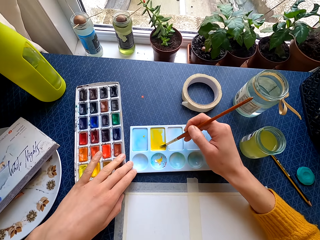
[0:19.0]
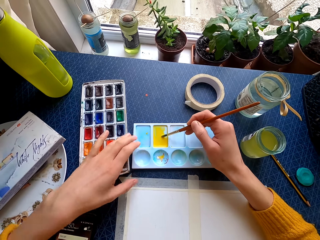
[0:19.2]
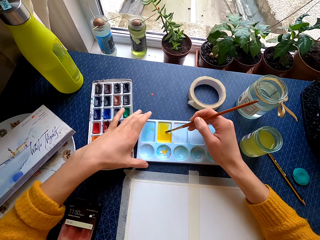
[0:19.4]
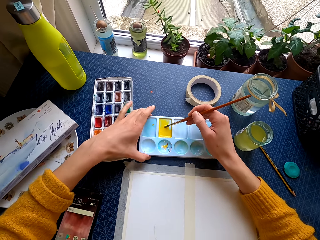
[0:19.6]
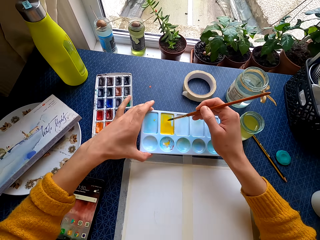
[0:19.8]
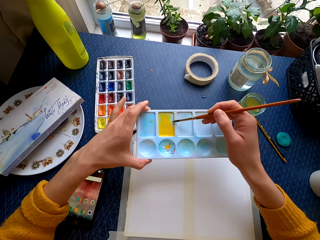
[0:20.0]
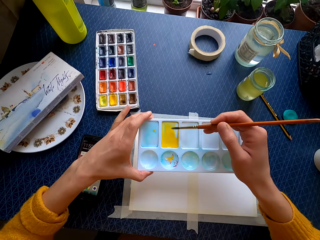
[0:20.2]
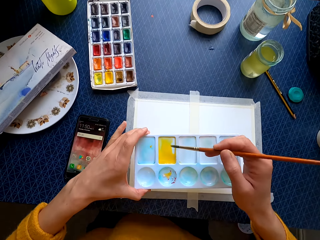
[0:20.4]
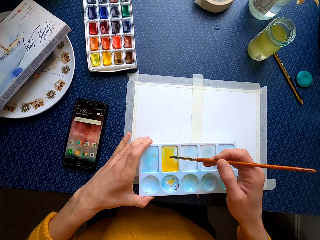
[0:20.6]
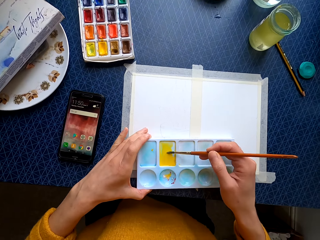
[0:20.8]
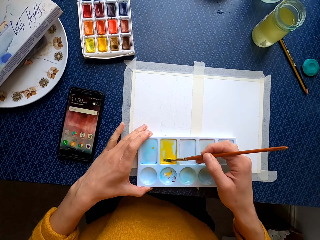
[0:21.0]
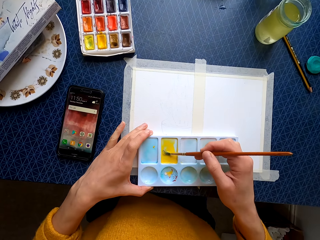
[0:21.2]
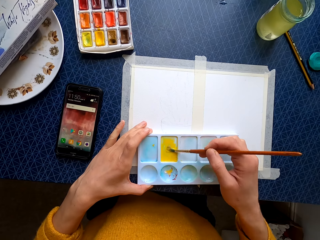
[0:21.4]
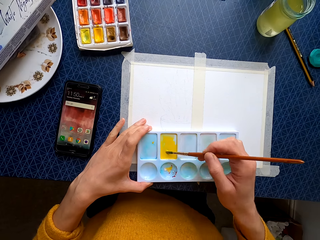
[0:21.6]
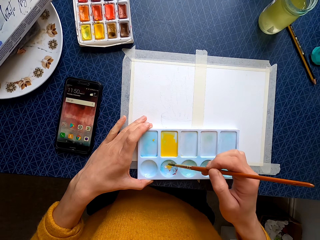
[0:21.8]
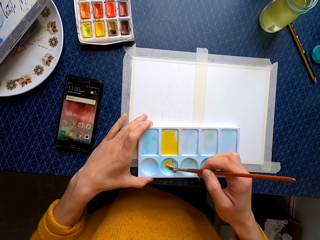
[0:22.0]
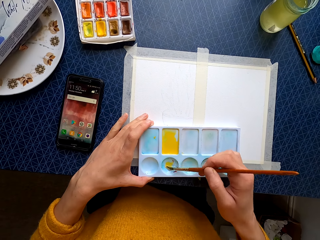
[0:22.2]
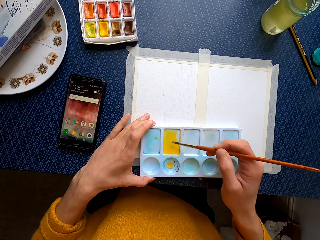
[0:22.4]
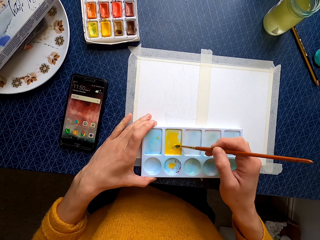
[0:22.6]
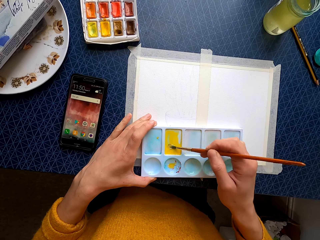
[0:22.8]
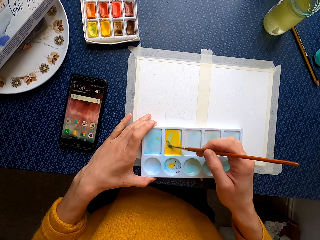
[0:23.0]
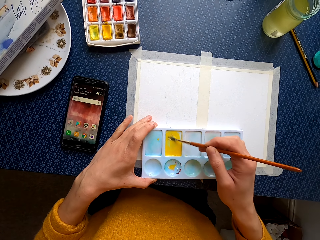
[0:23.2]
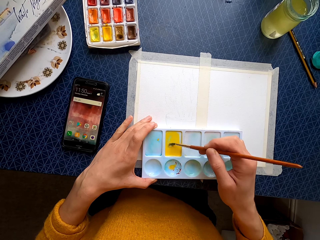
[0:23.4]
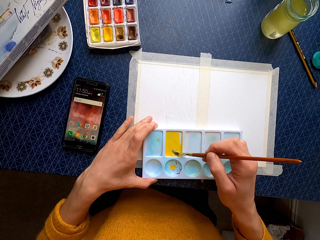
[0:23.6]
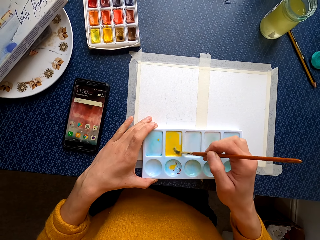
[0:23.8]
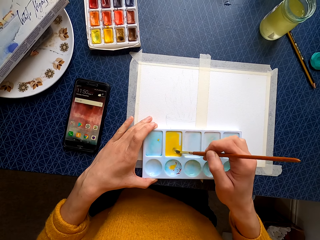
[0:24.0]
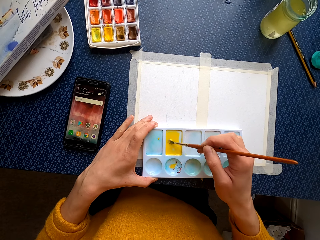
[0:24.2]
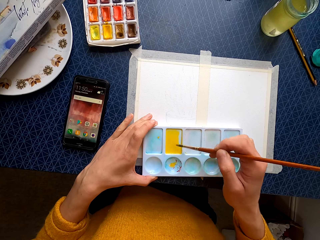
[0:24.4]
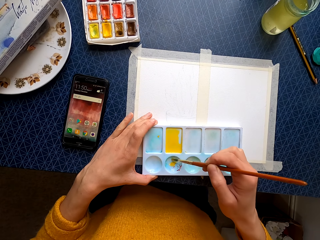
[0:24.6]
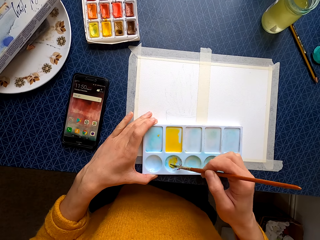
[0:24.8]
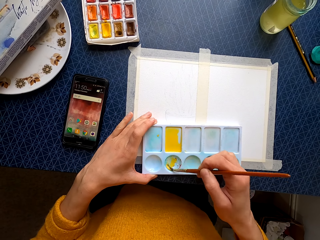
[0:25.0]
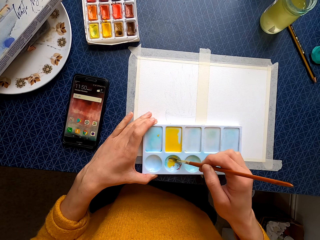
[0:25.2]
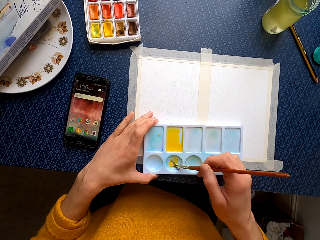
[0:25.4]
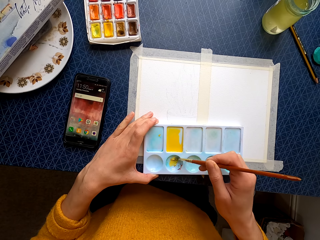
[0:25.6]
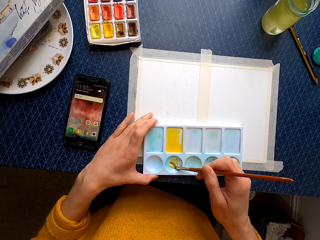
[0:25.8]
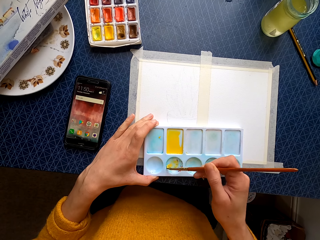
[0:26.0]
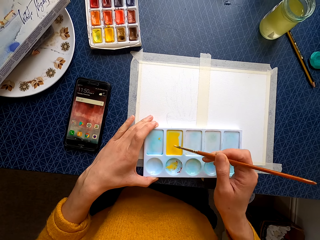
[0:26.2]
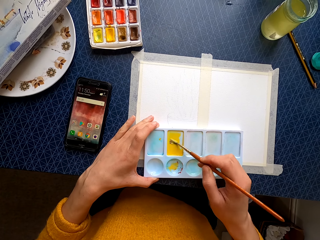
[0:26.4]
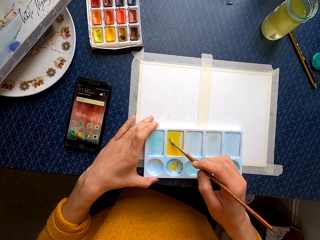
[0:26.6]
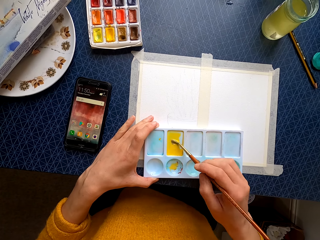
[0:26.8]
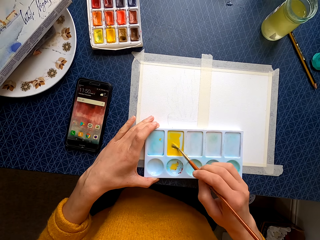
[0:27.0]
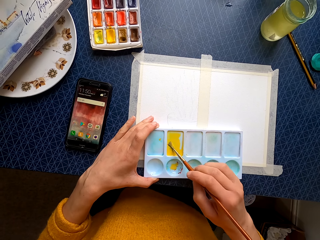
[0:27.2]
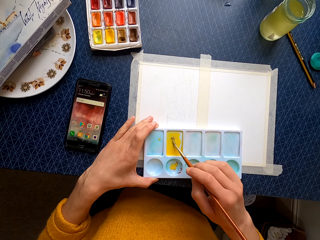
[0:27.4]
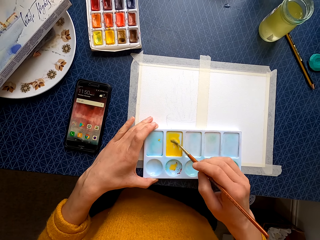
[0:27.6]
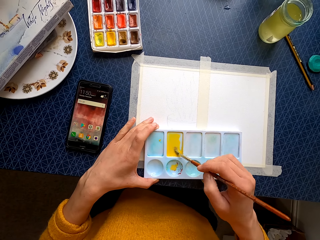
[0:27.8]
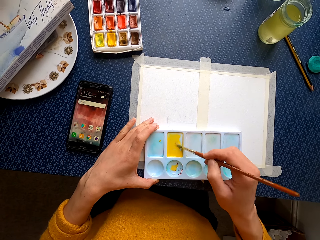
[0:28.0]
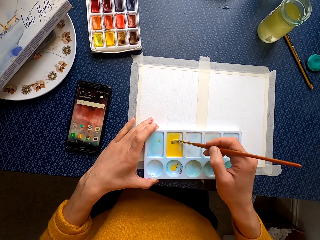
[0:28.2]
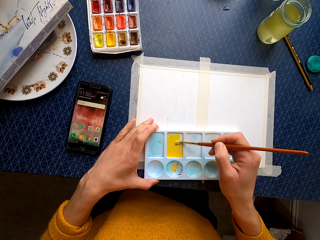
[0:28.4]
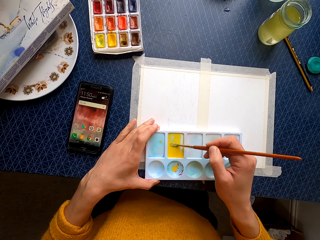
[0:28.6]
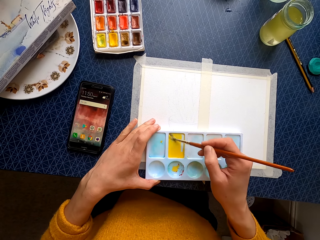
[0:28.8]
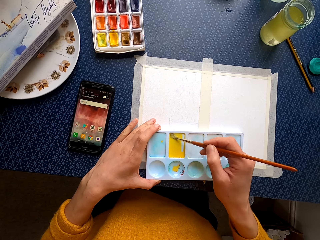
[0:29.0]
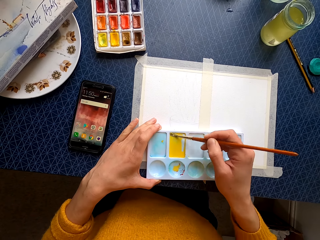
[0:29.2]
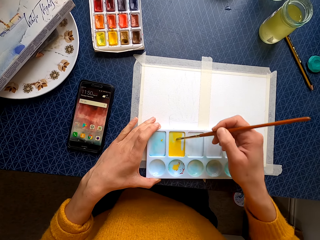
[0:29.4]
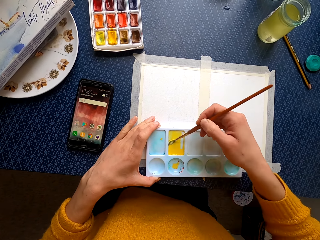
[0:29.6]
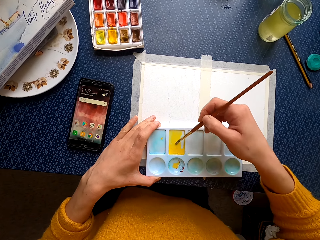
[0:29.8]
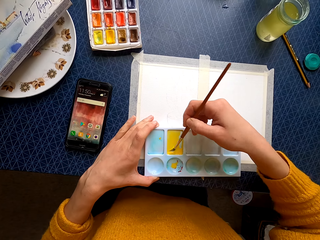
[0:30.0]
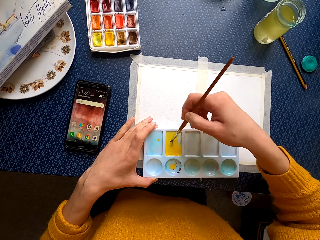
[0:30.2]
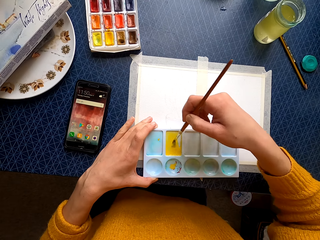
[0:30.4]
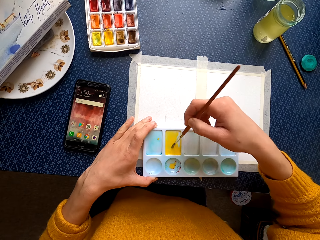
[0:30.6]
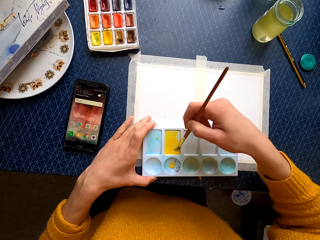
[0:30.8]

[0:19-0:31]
The camera wearer puts the paint palette on the canvas.

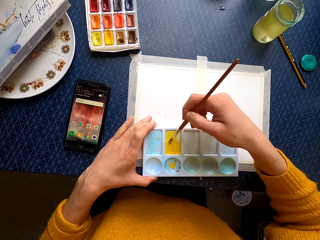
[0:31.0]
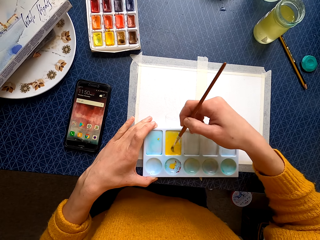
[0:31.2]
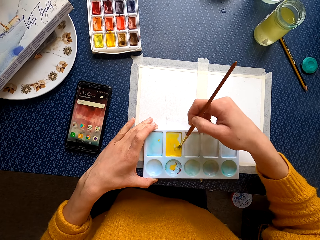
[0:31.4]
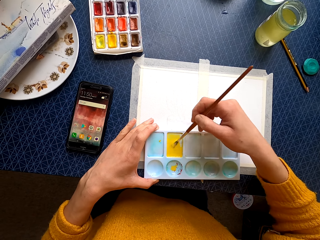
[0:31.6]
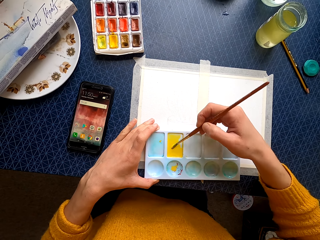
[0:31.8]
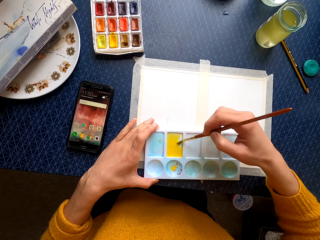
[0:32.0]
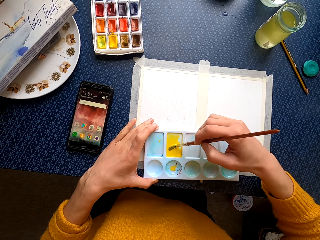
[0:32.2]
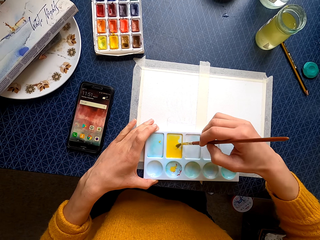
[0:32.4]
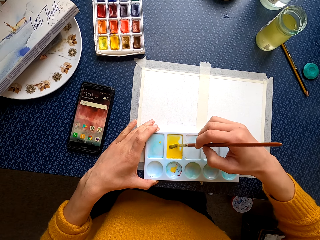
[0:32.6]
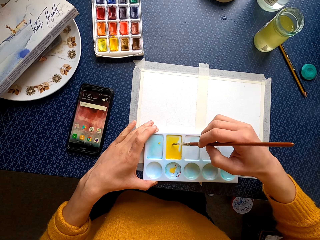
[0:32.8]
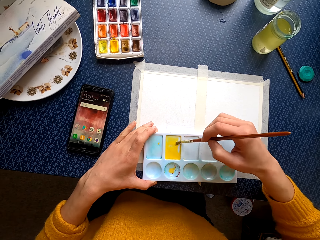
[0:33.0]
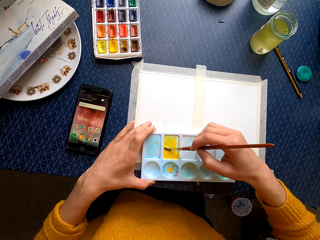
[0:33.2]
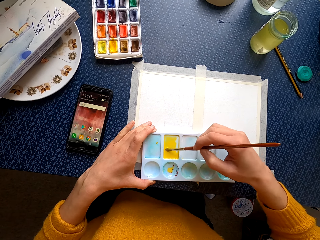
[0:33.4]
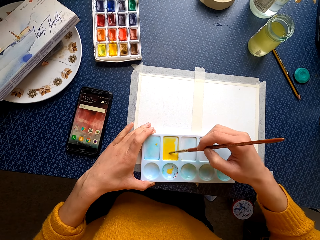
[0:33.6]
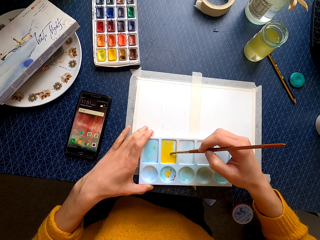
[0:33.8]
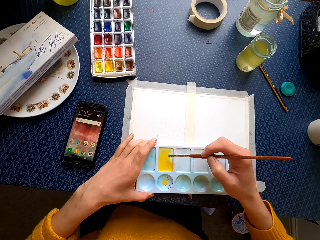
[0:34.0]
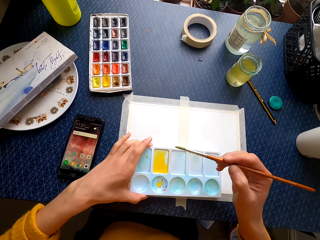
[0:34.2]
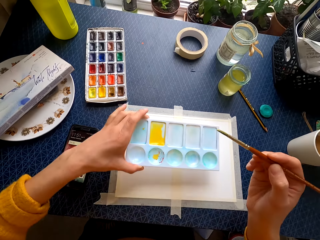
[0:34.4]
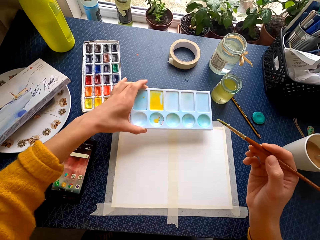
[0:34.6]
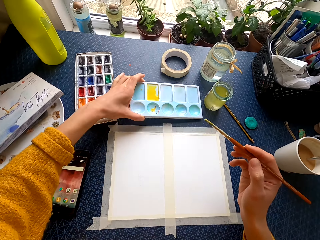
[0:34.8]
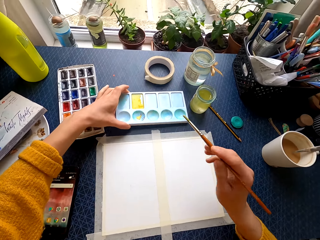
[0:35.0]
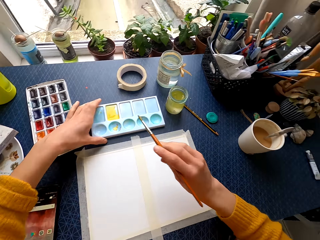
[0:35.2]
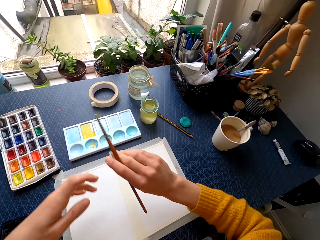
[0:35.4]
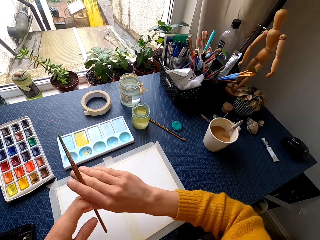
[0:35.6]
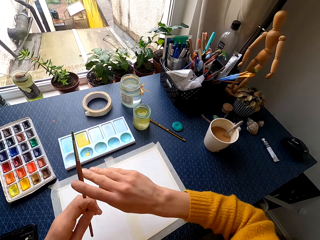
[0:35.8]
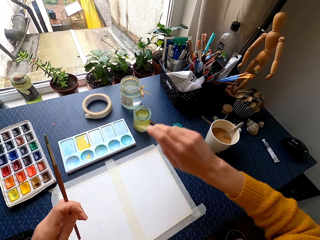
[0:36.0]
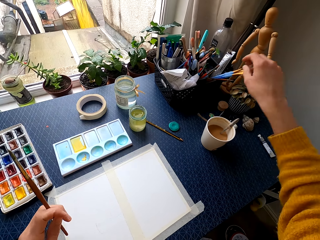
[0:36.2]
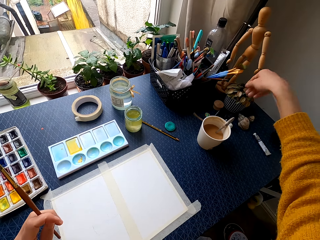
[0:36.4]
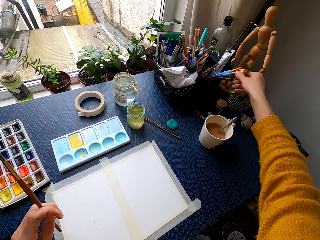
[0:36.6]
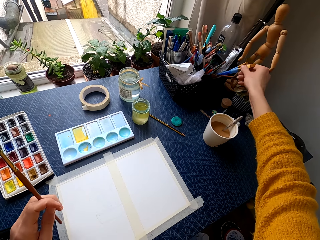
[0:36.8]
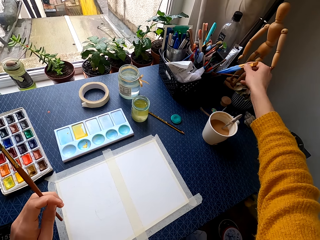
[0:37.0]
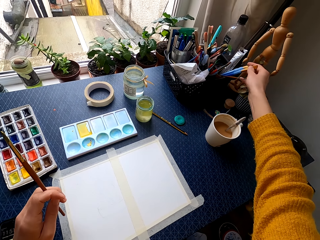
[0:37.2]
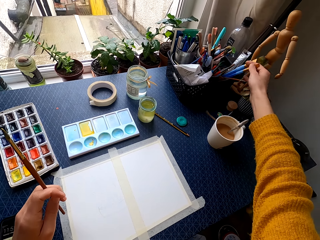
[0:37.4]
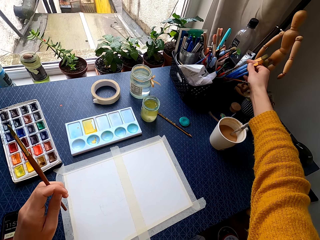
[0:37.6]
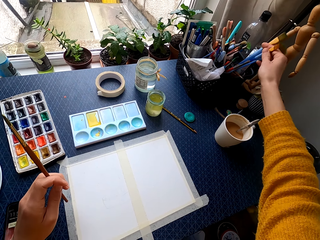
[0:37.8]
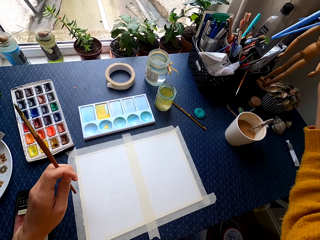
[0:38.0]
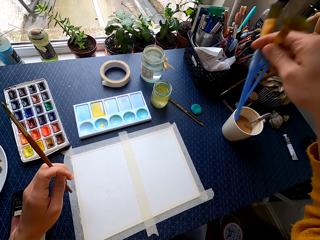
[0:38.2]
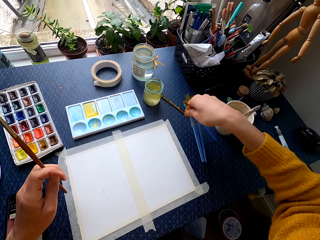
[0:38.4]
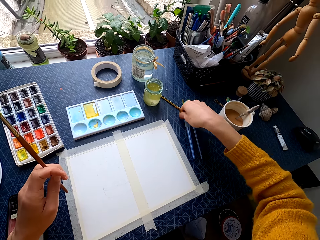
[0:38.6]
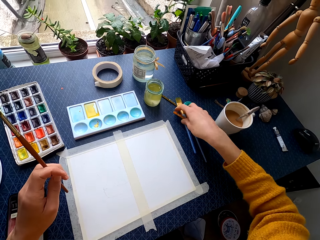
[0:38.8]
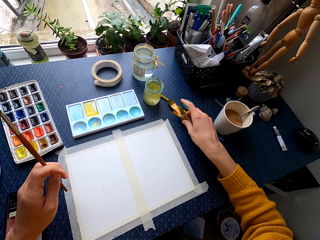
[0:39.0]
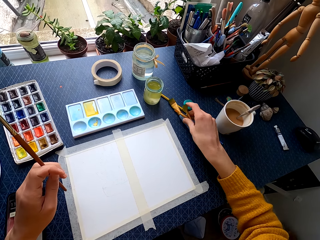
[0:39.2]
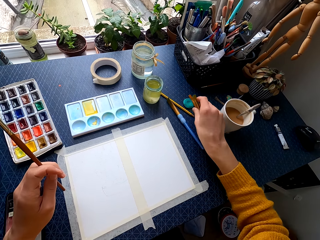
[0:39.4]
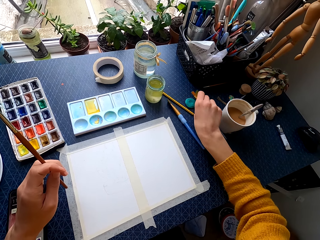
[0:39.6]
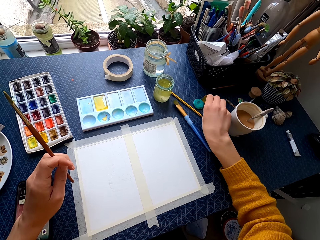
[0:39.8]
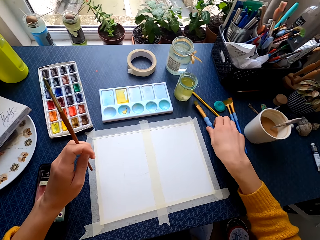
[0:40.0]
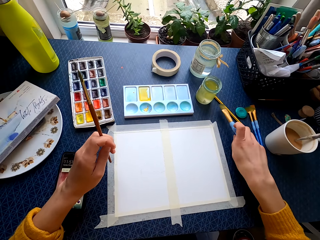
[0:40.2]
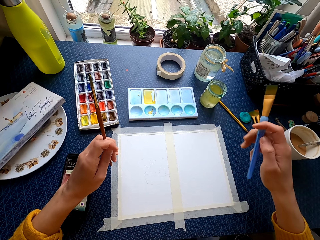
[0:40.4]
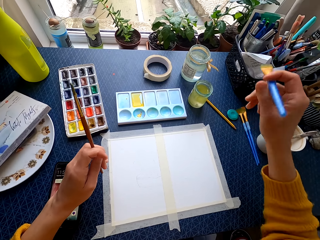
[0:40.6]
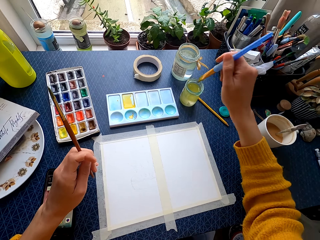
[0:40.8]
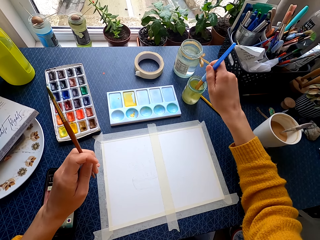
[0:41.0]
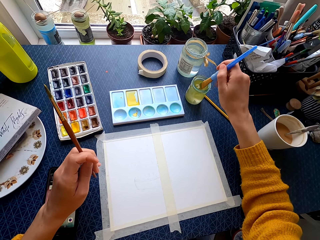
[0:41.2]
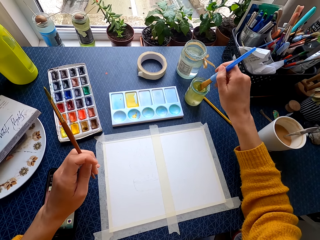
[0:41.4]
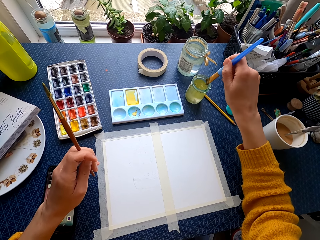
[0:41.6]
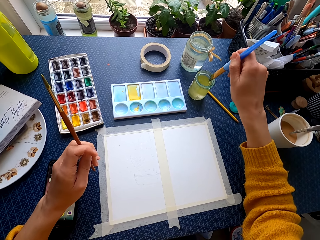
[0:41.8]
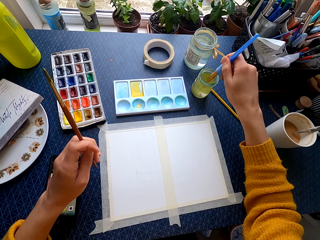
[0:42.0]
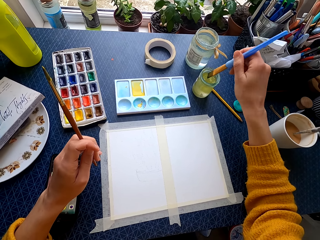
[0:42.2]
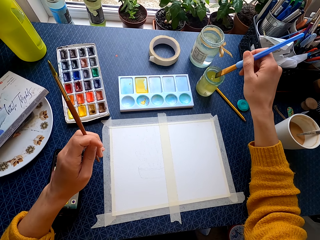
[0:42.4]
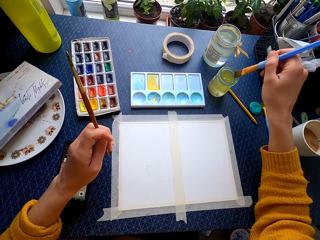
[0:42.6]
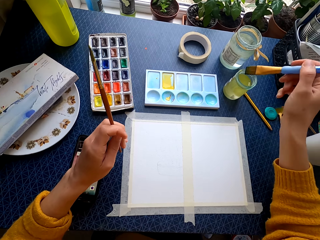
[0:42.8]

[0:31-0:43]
The camera wearer puts the paint palette on the table. They pick painting brushes and put the painting brushes on the table. They pick a brush and dip the brush in a jar of water.
